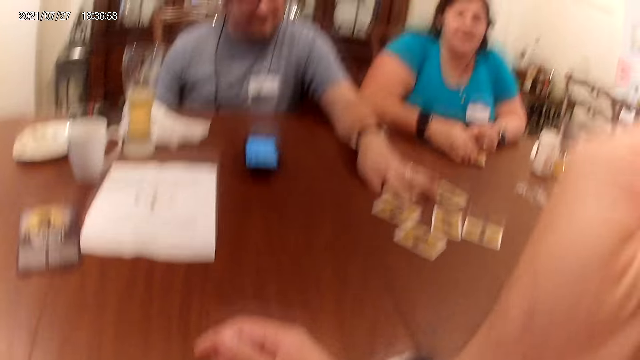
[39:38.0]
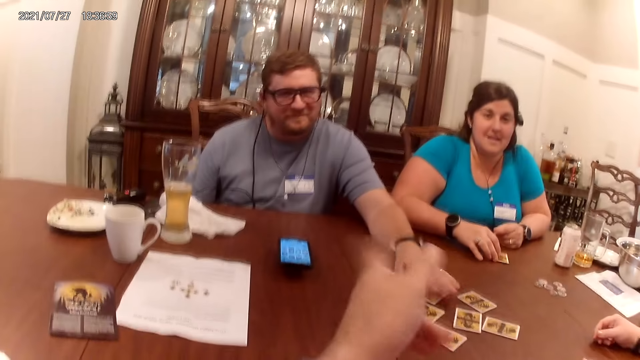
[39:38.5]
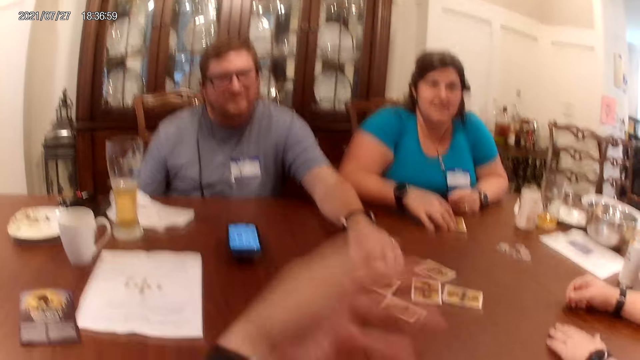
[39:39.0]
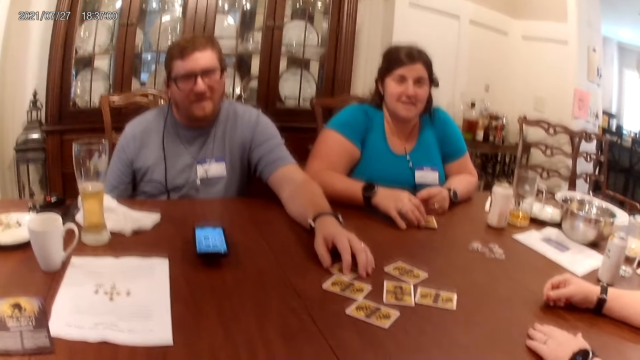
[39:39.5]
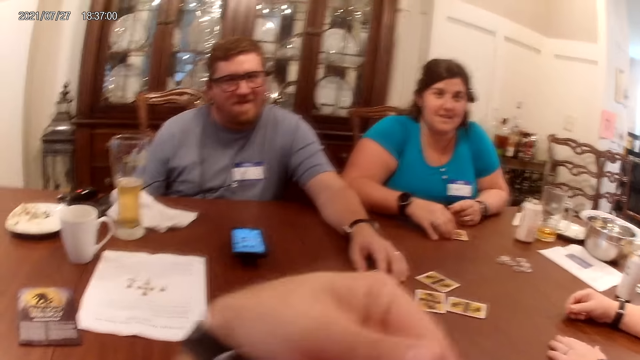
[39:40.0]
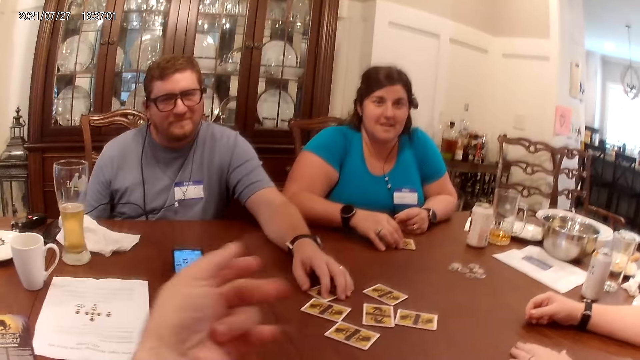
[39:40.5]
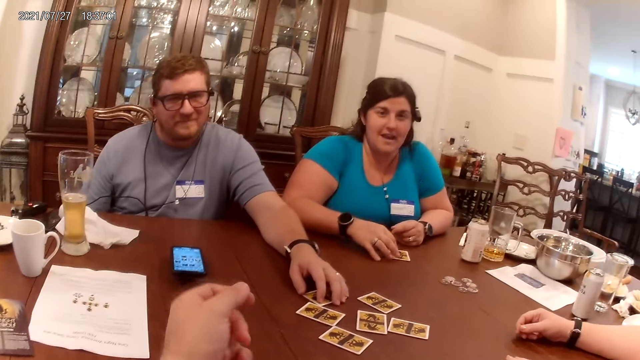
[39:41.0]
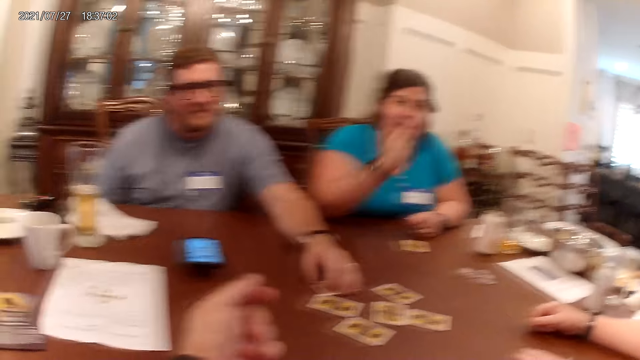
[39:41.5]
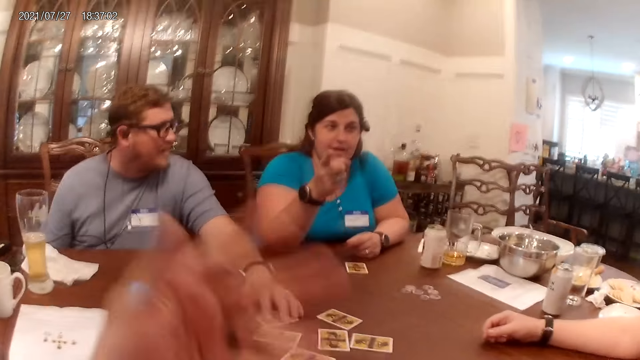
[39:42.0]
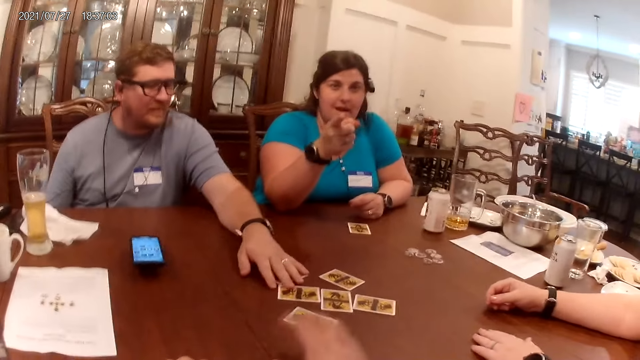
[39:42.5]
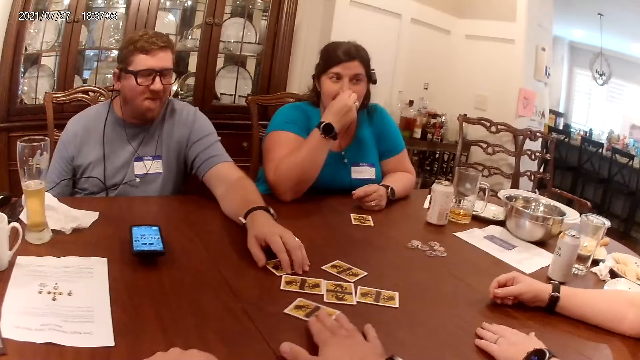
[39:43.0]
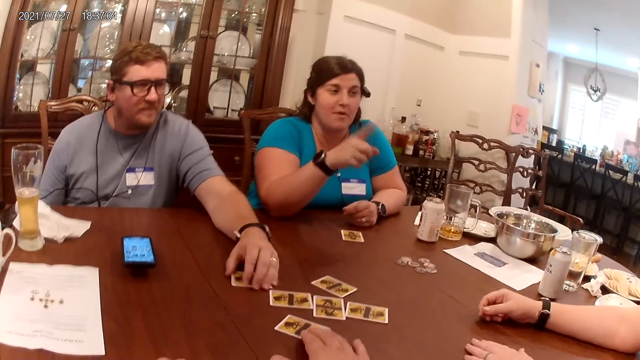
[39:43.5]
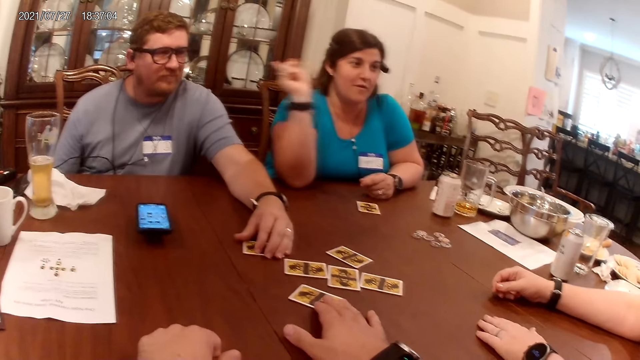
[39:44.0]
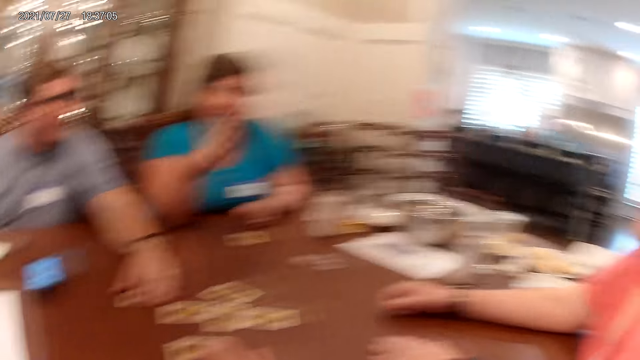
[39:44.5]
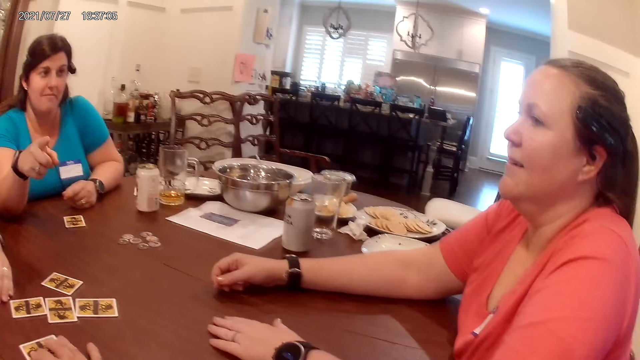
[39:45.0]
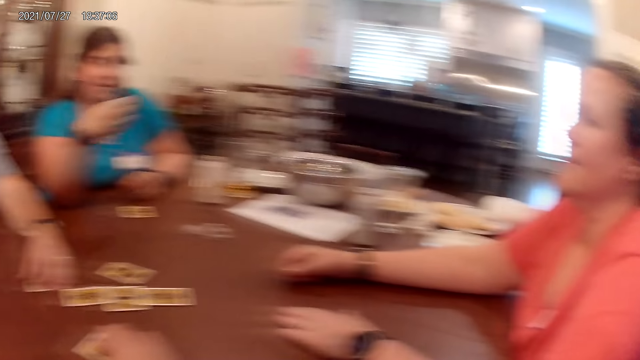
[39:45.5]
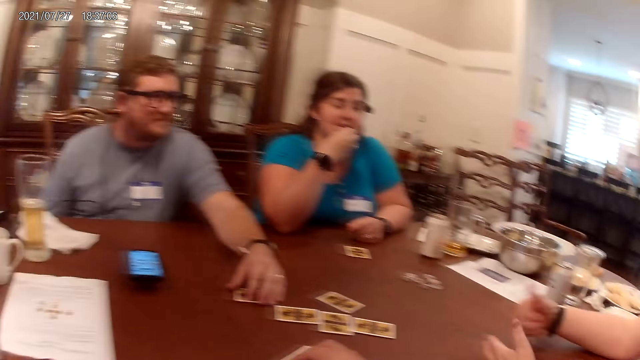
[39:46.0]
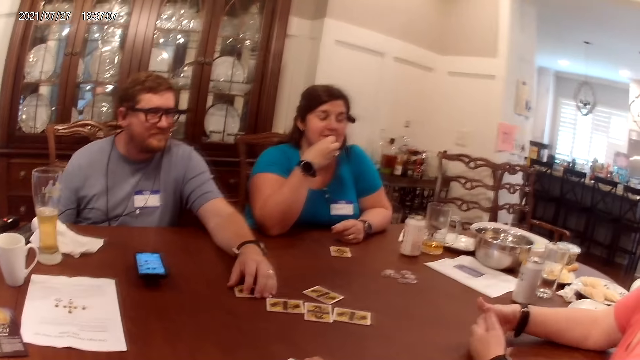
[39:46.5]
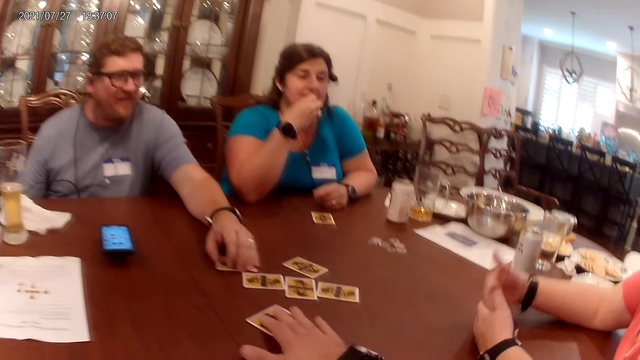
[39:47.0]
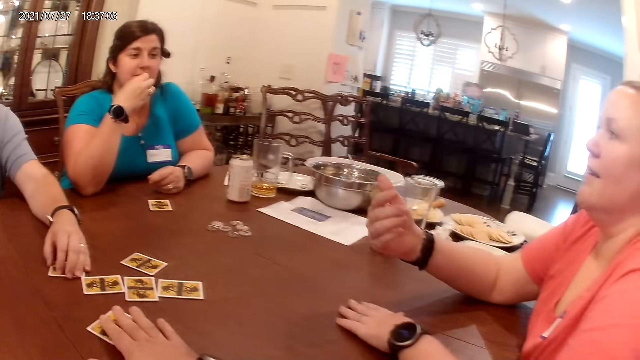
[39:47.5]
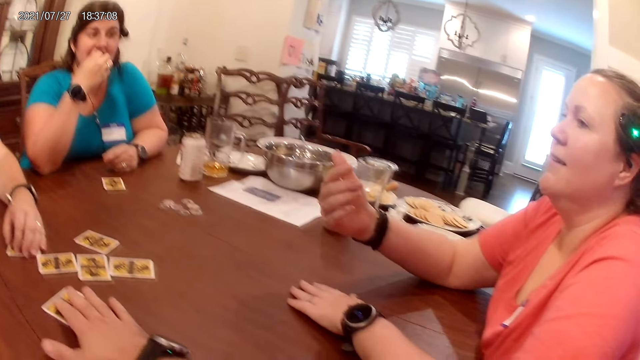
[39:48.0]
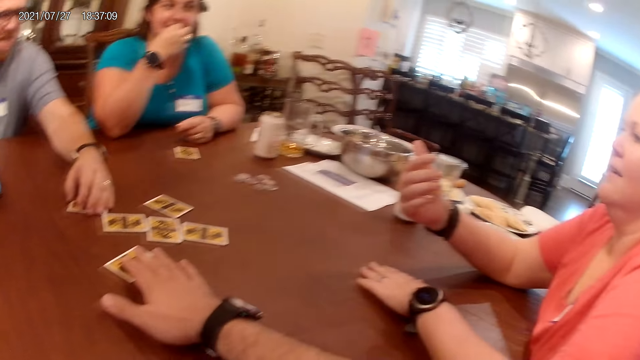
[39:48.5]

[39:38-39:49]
The camera wearer touches his face. He moves his hands. A person points her finger. The camera wearer touches a card on the table with his left hand. A man moves the card on the table with his left hand.

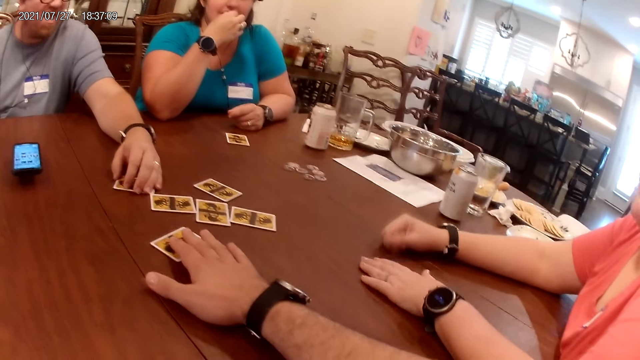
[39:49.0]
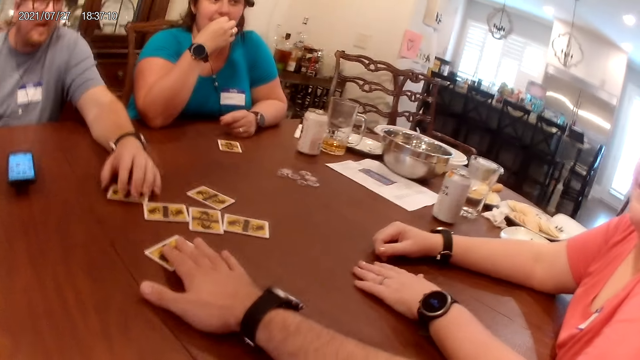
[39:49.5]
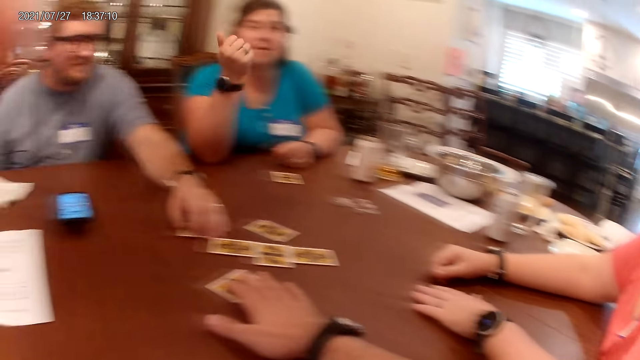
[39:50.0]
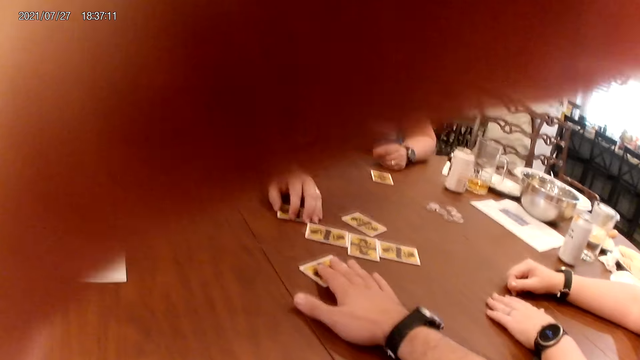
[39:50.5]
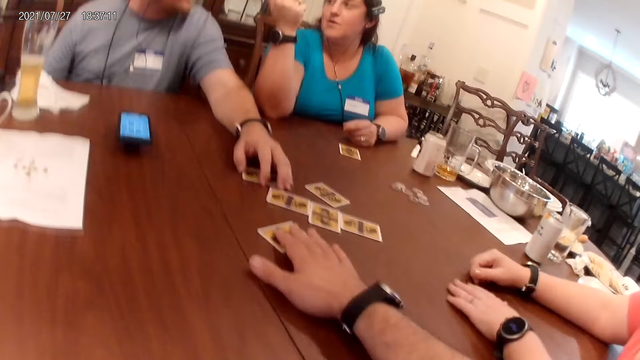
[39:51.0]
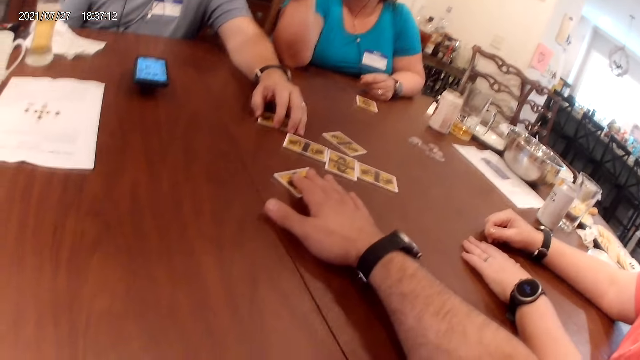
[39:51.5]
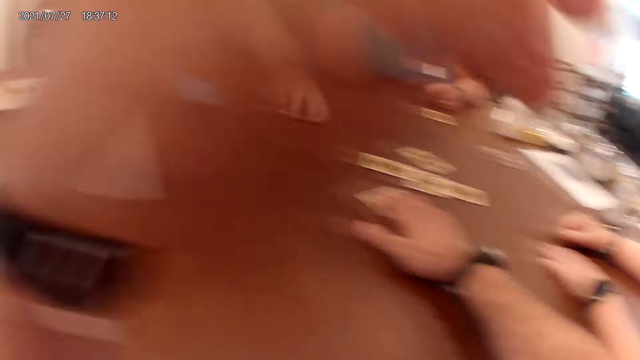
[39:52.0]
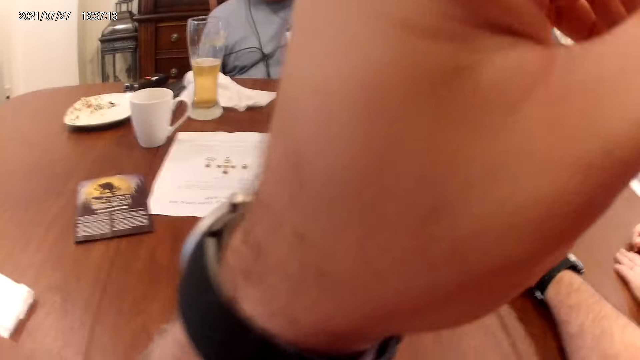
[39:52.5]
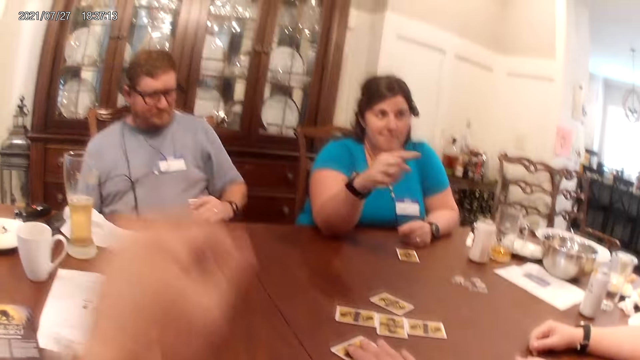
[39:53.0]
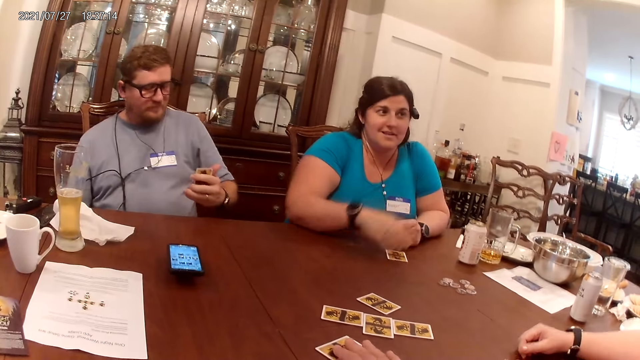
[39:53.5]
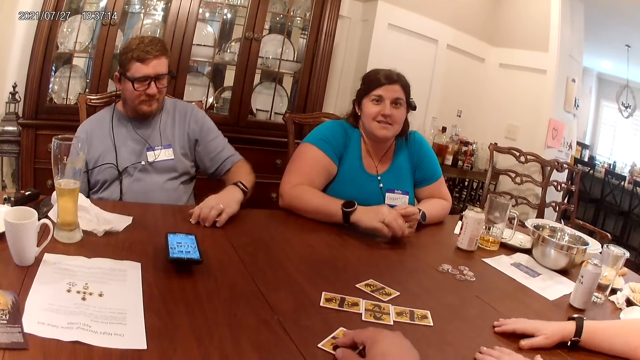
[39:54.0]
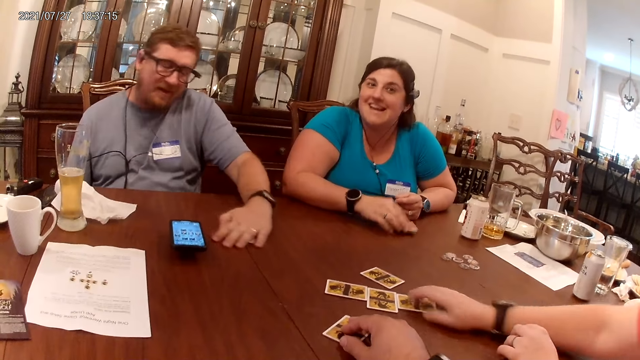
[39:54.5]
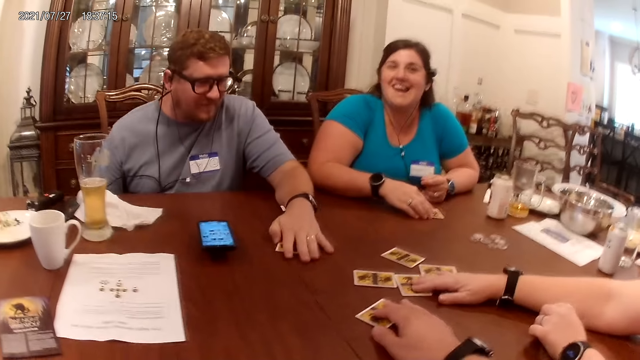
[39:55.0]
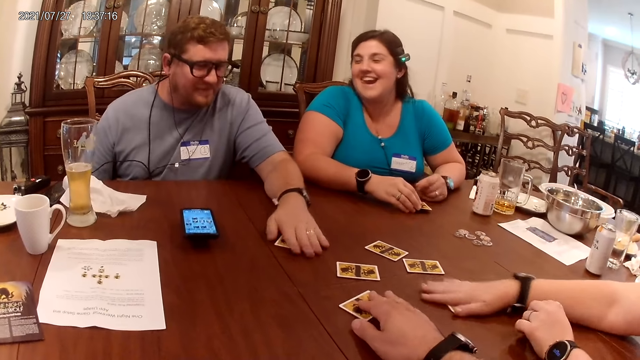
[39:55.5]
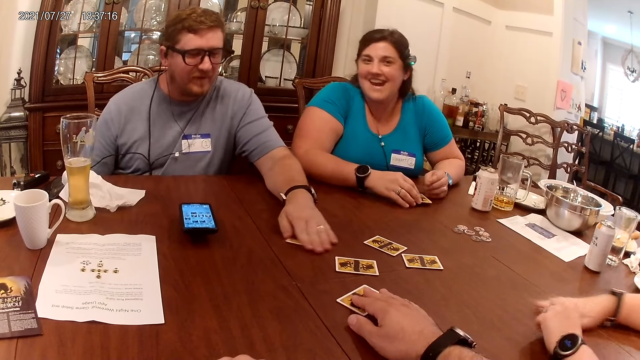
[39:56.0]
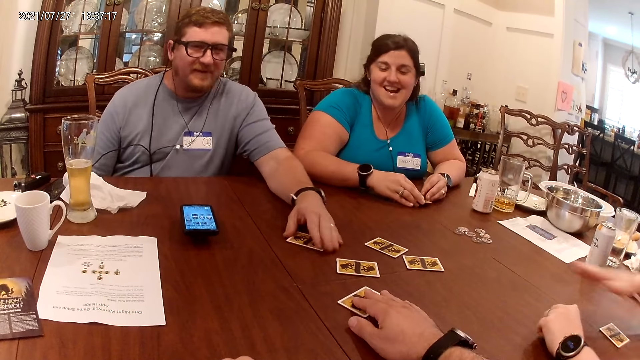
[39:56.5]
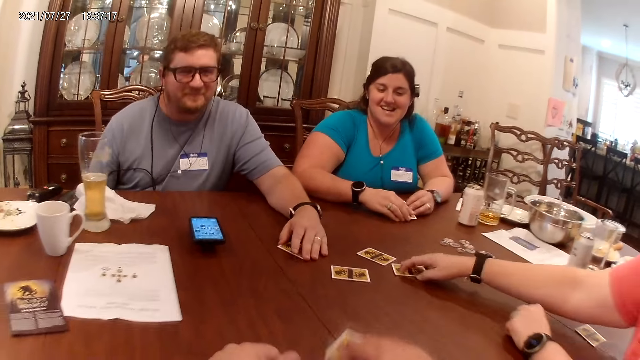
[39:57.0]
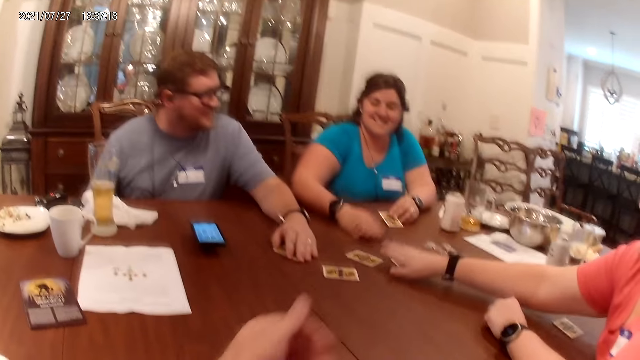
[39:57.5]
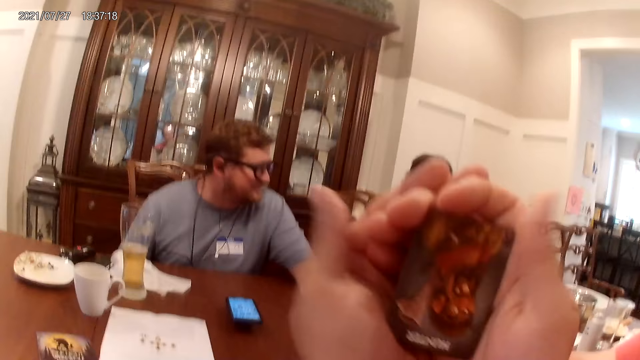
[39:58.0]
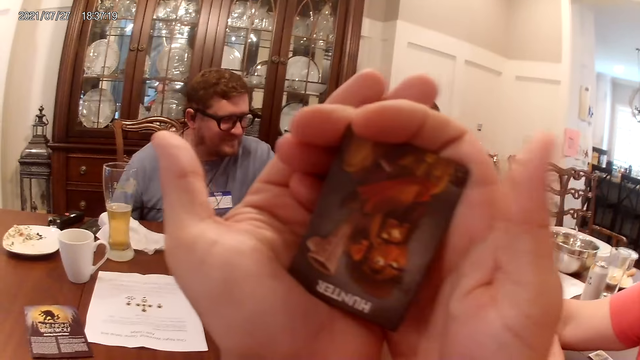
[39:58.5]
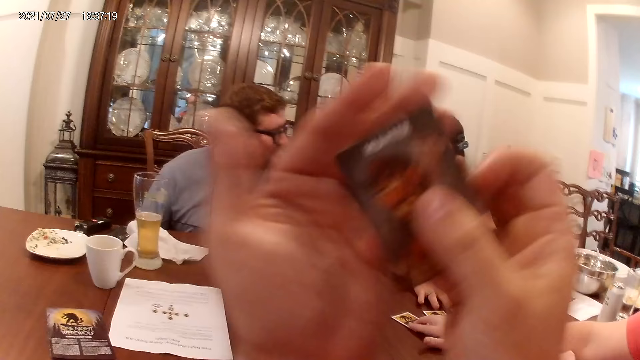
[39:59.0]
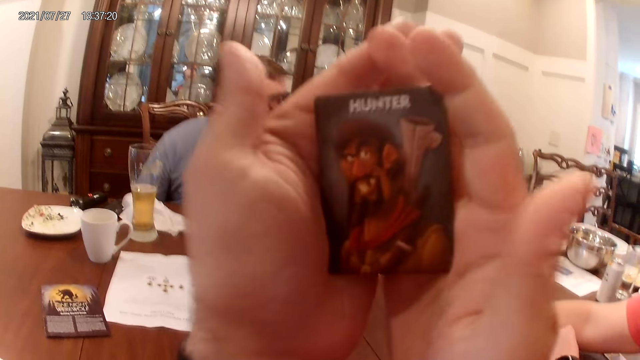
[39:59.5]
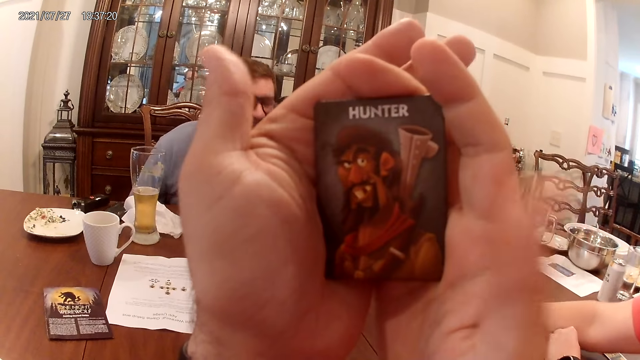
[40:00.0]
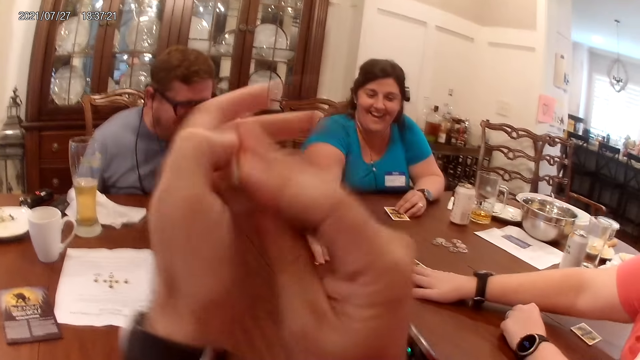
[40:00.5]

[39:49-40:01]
A man moves the card on the table with his left hand. The camera wearer touches his face. A woman picks up a card on the table with her right hand and drops the card in her right hand on the table. The man picks up the cards in his left hand on the table. Another woman moves a card on the table with her right hand and touches the cards on the table. The man touches the cards on the table. The other woman picks up a card on the table with her right hand. The camera wearer picks up a card on the table with his right hand. The other woman moves a card on the table with her right hand. The camera wearer observes the card in his hand.
